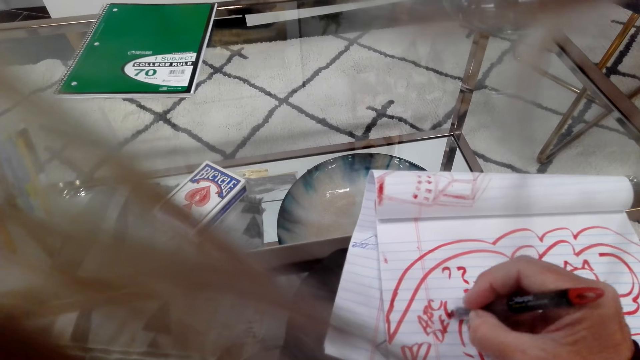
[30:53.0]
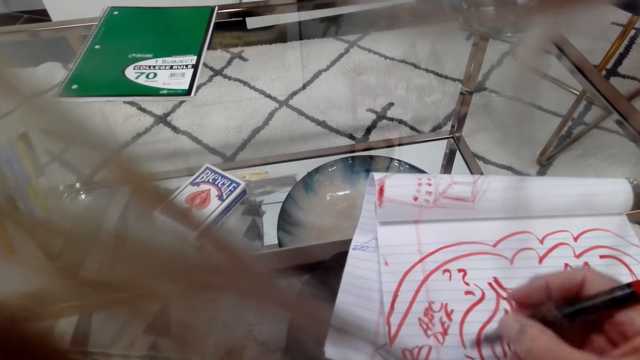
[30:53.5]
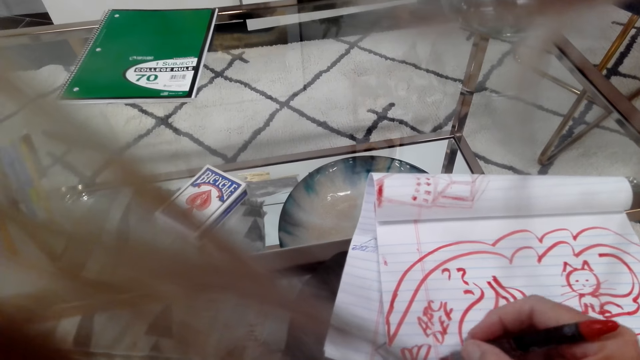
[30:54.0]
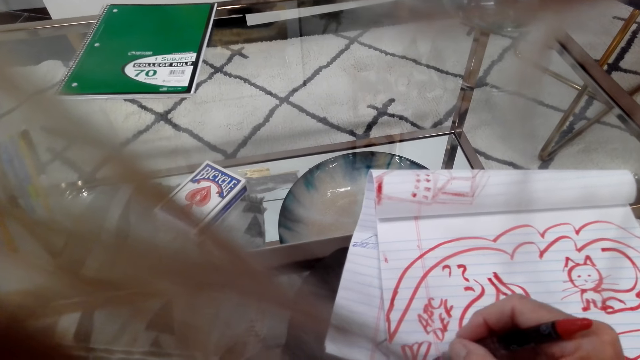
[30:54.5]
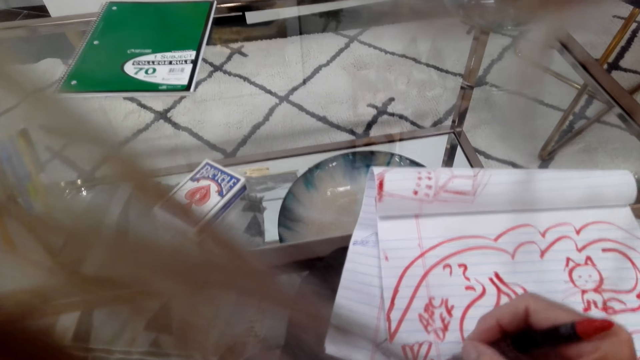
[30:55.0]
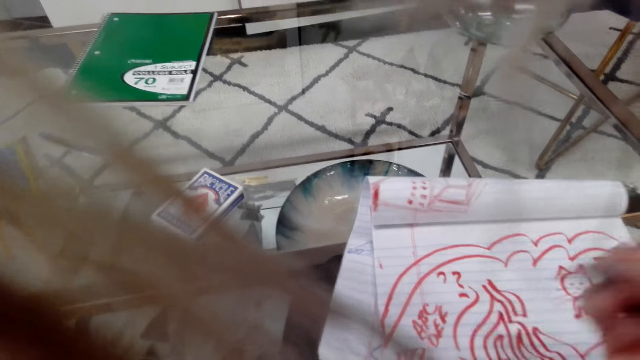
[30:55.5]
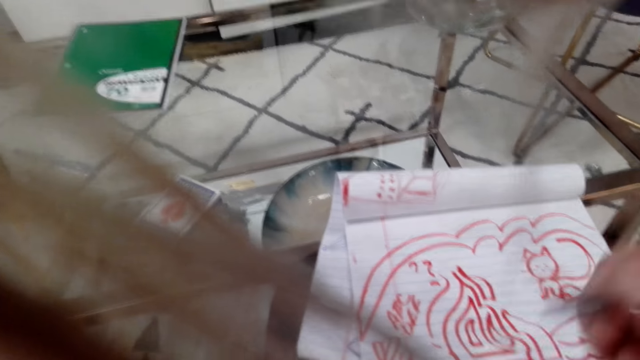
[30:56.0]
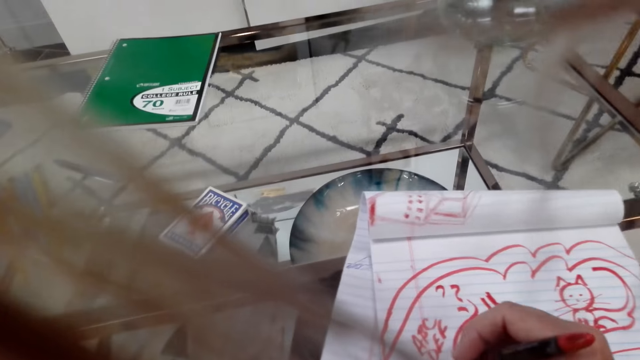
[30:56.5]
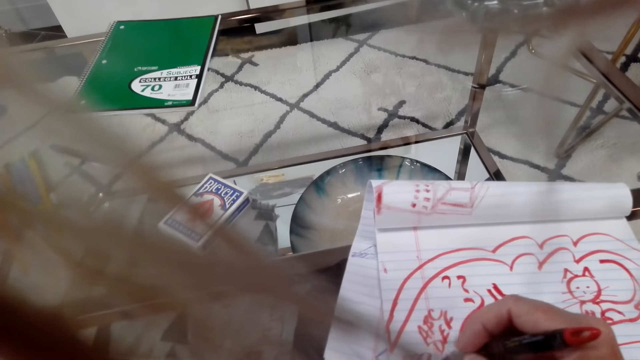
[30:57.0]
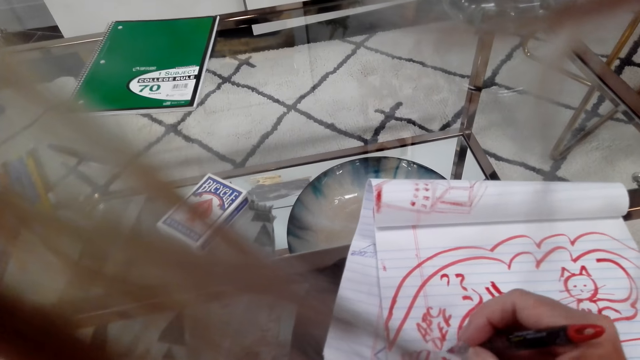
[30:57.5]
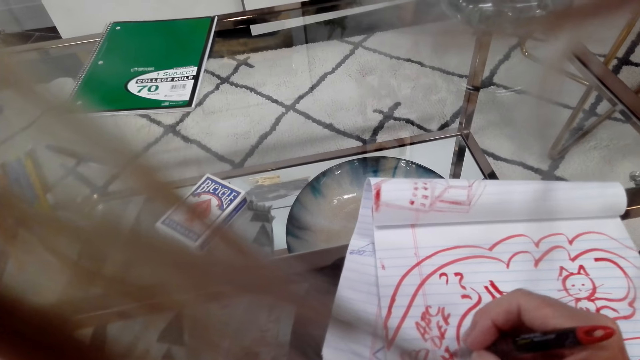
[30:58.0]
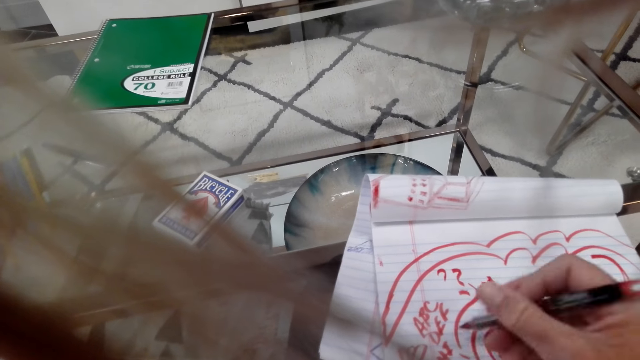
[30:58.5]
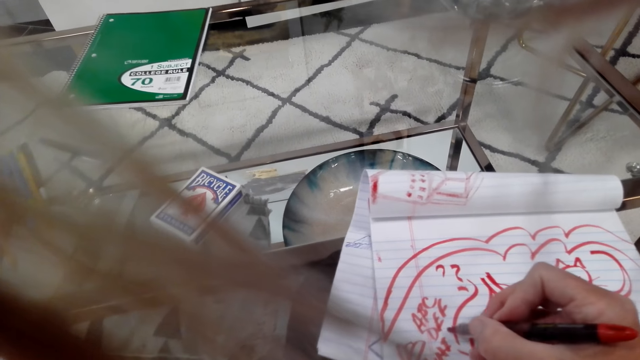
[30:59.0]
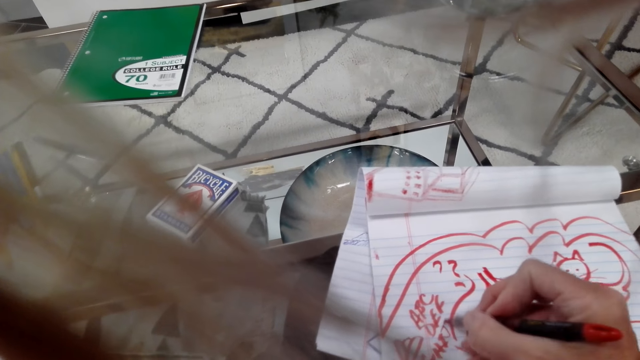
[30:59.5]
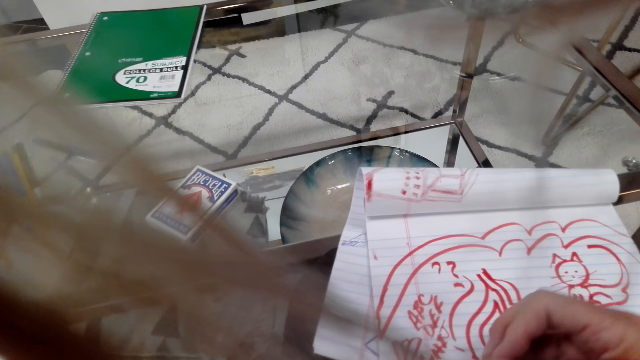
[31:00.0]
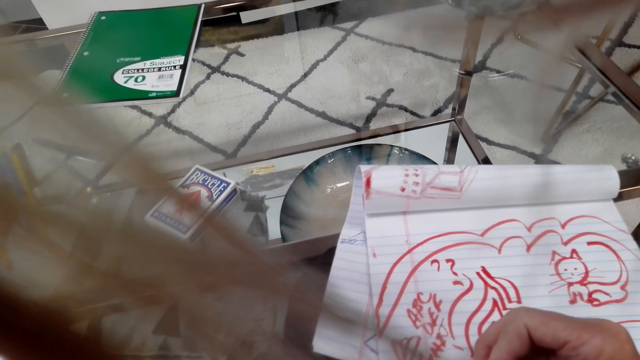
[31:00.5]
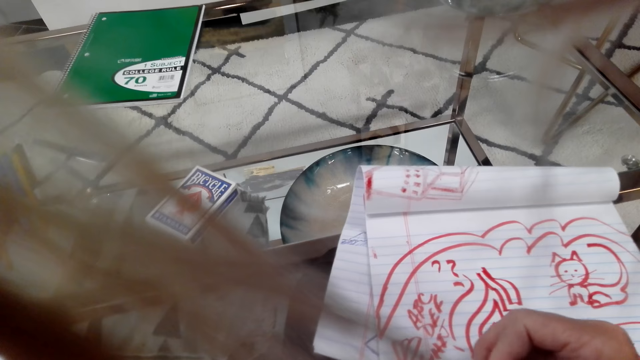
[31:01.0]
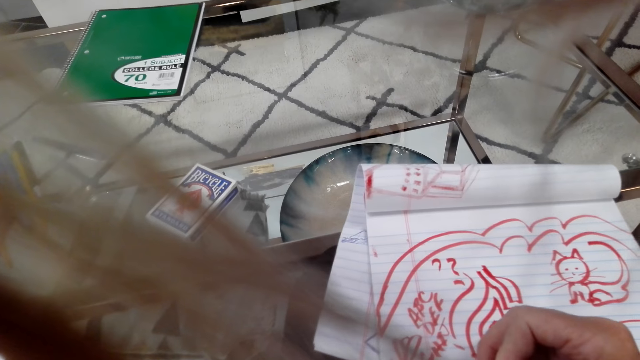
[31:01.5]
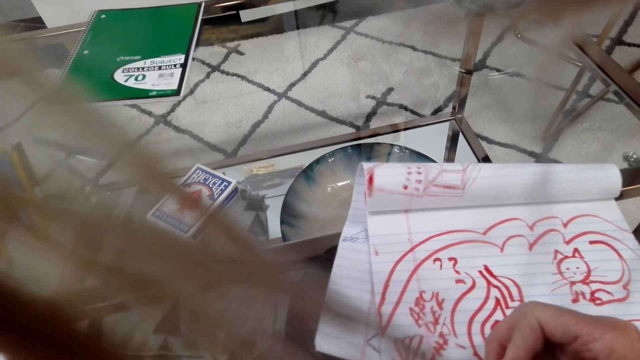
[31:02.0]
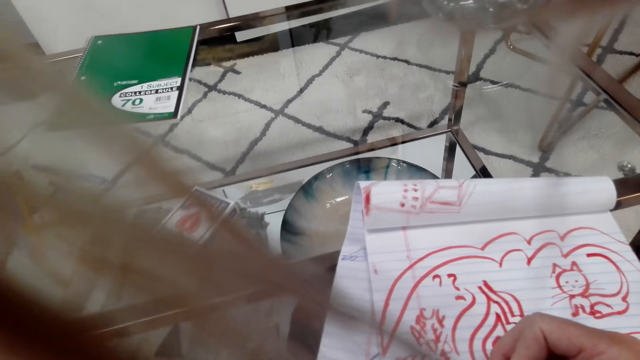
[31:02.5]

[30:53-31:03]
The camera wearer converses. They draw on the book.

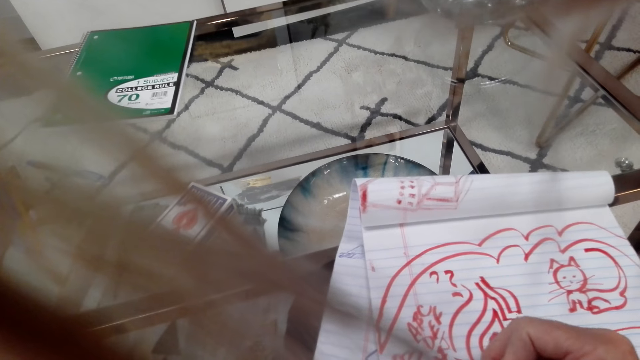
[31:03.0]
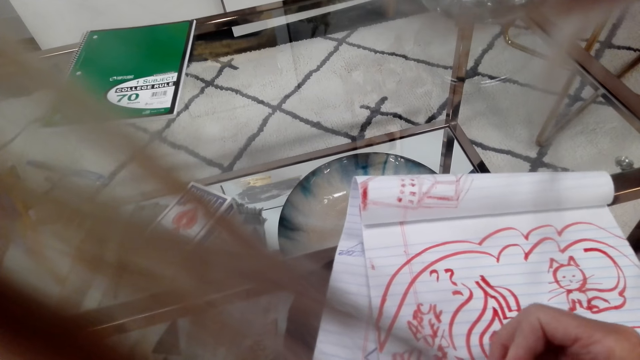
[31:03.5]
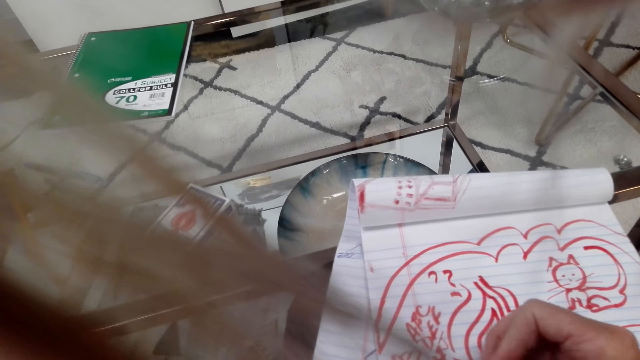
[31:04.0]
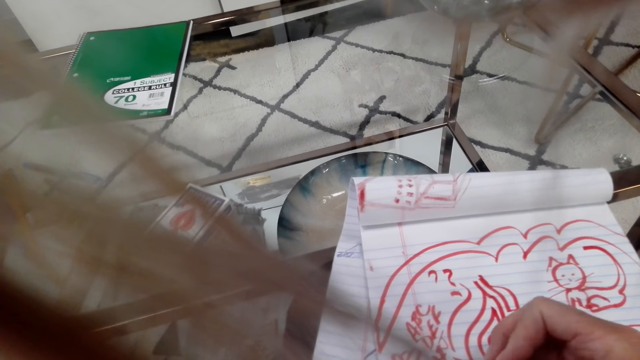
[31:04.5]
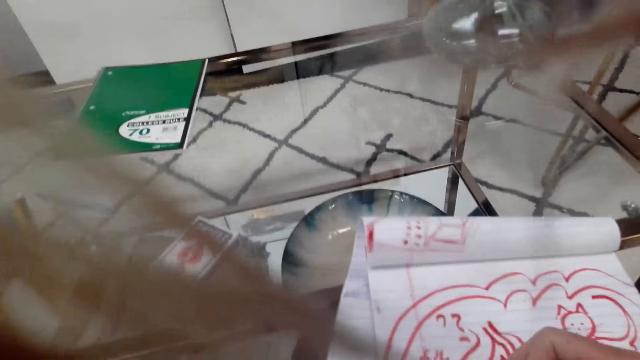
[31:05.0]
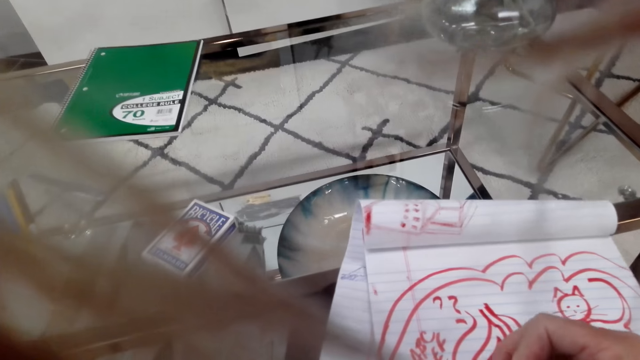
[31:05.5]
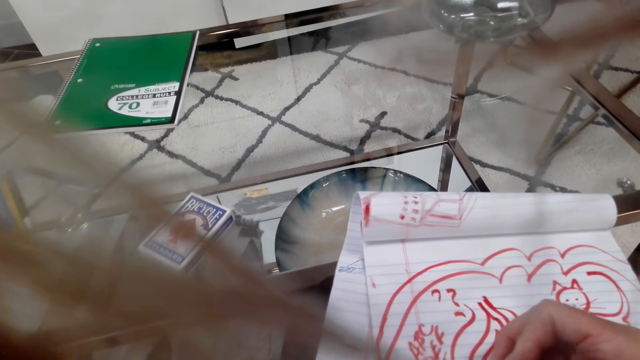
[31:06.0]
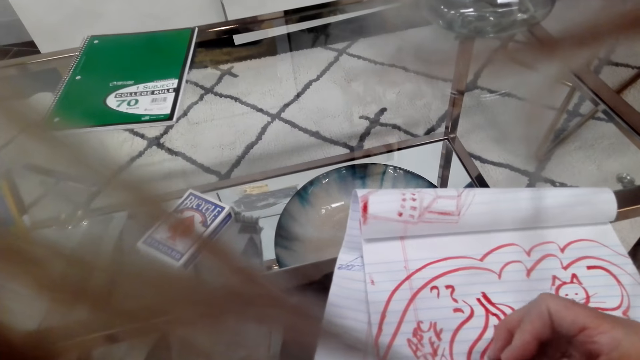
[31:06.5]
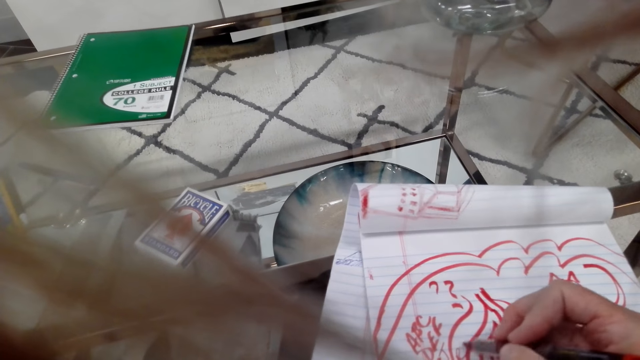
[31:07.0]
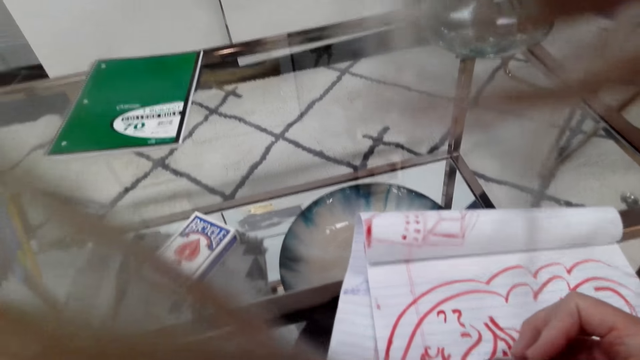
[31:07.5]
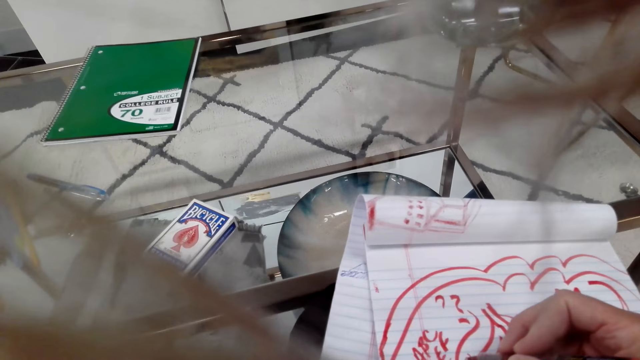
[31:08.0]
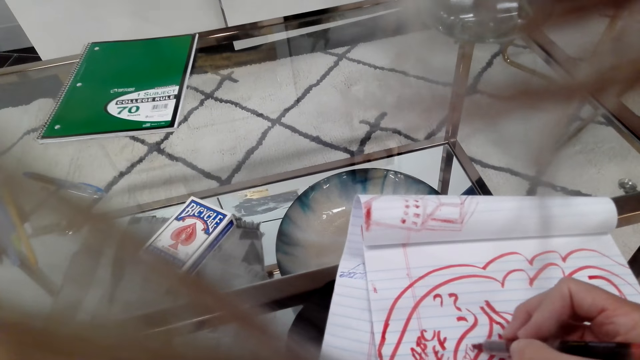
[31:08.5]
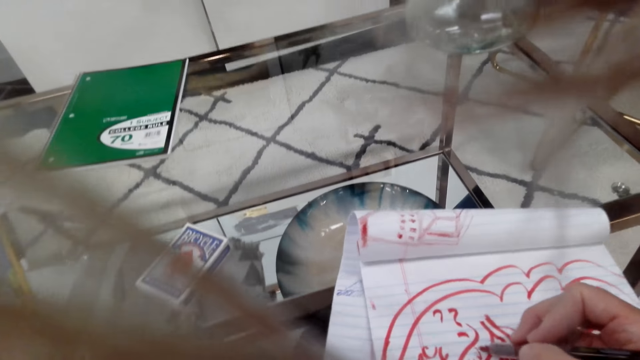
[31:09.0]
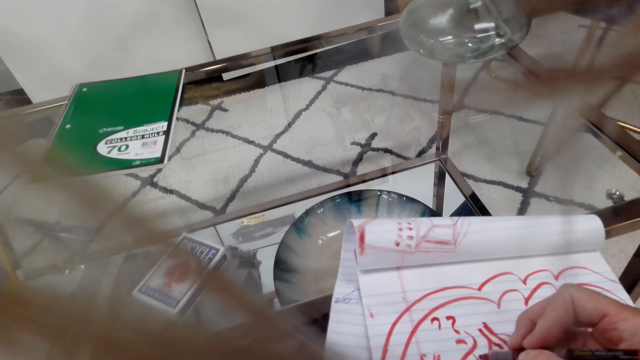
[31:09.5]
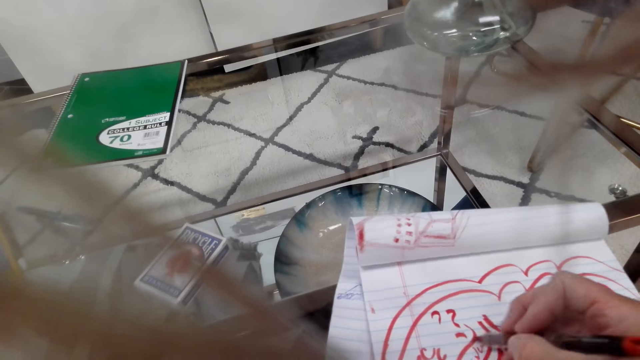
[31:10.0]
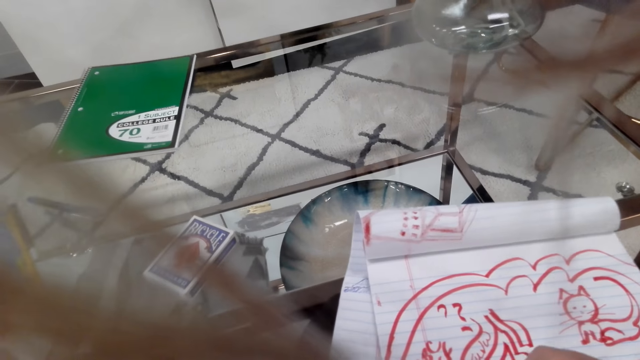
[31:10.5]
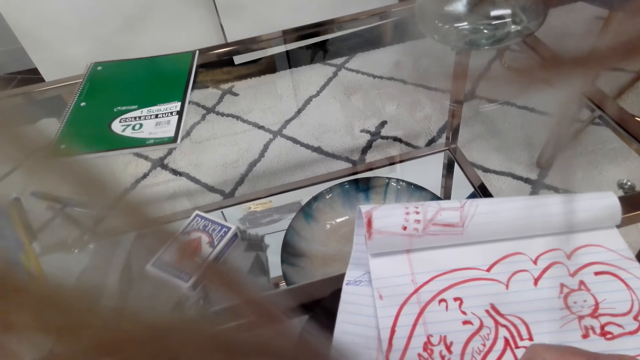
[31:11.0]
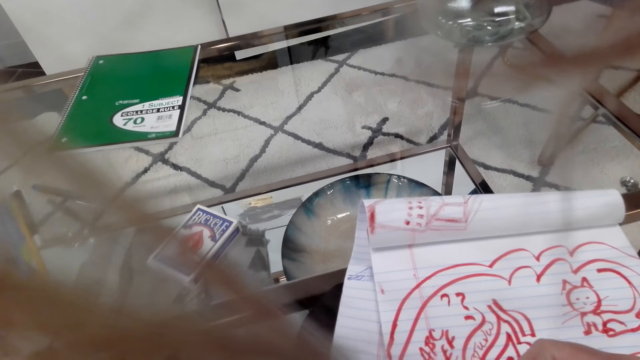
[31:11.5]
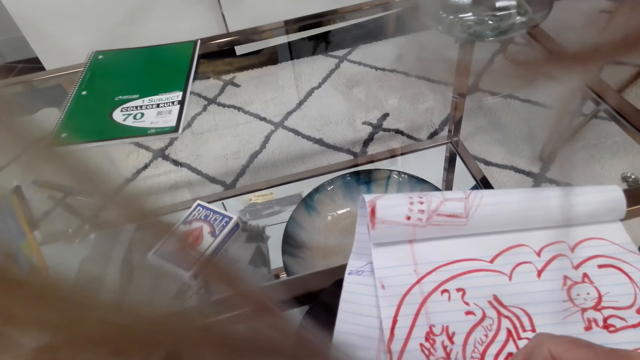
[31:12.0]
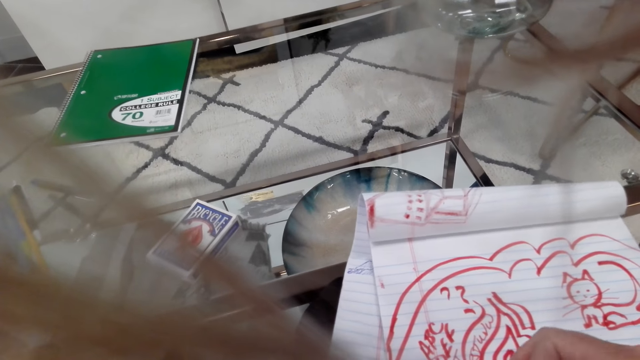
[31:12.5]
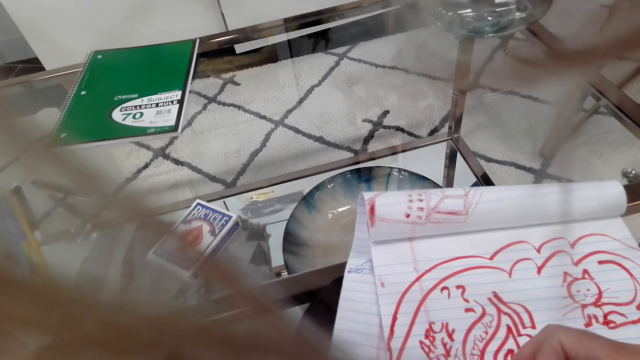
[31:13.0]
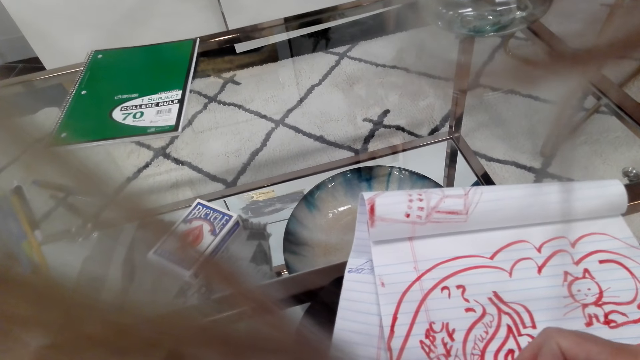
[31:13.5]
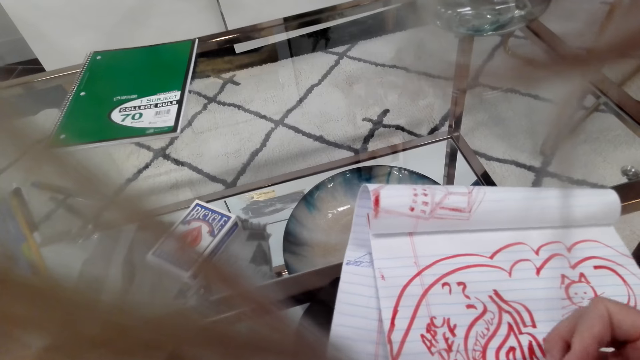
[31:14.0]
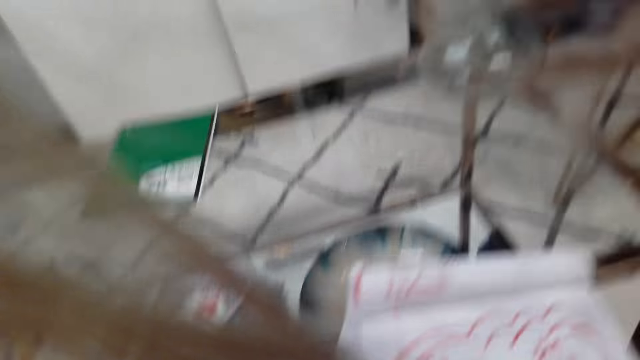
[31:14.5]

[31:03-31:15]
The camera wearer converses. They draw on the book.
